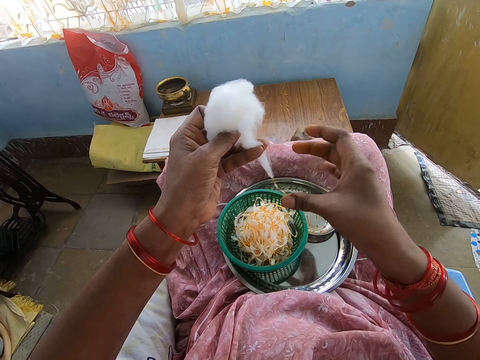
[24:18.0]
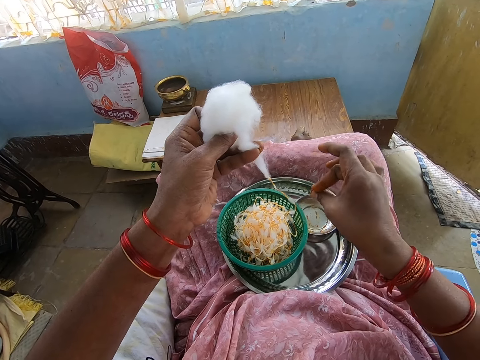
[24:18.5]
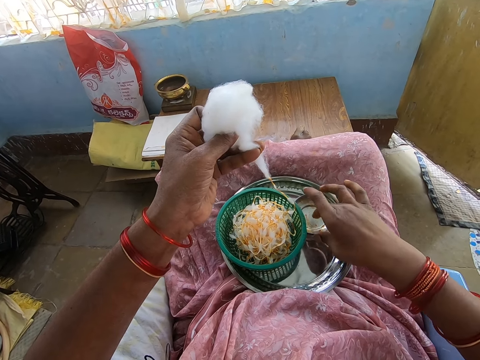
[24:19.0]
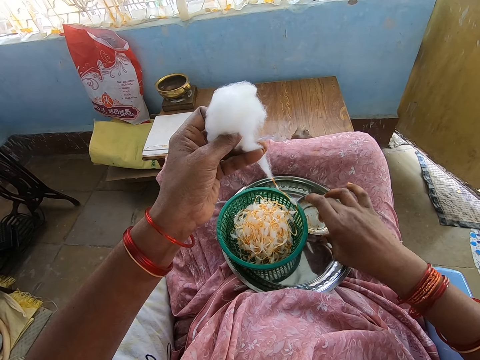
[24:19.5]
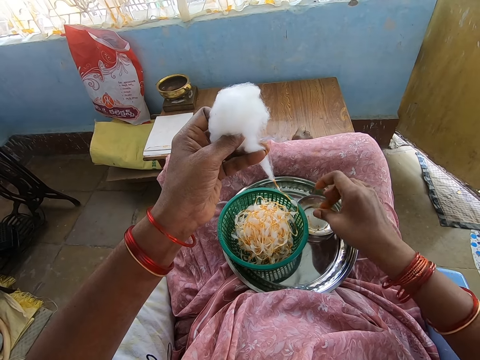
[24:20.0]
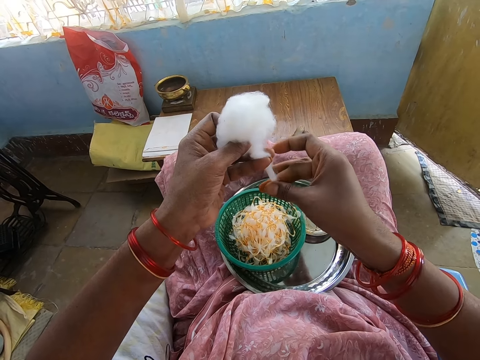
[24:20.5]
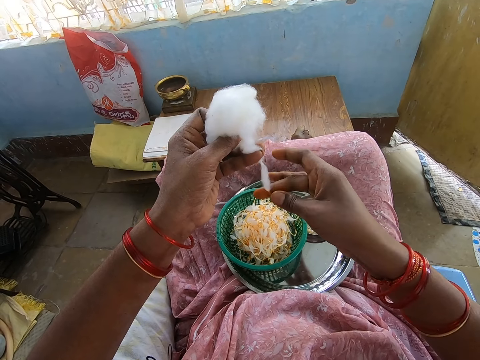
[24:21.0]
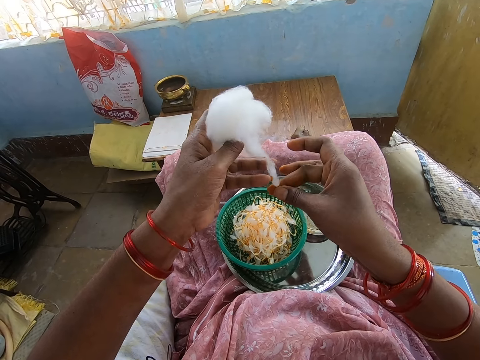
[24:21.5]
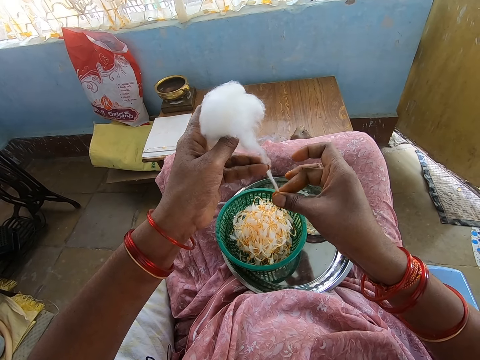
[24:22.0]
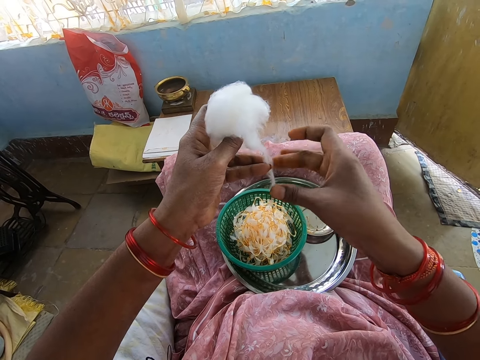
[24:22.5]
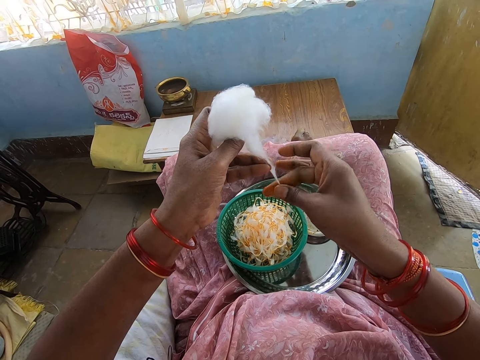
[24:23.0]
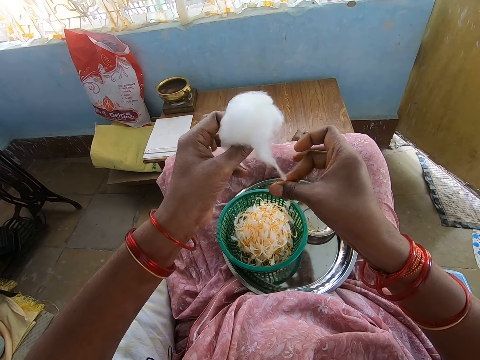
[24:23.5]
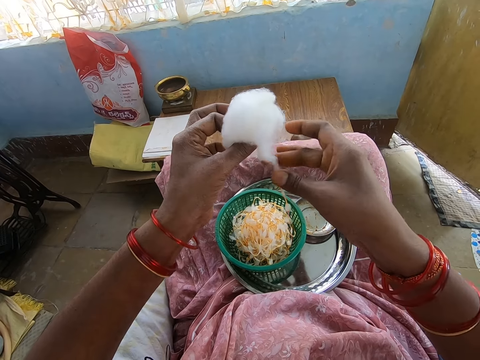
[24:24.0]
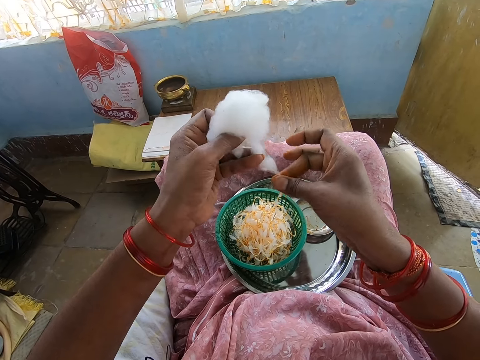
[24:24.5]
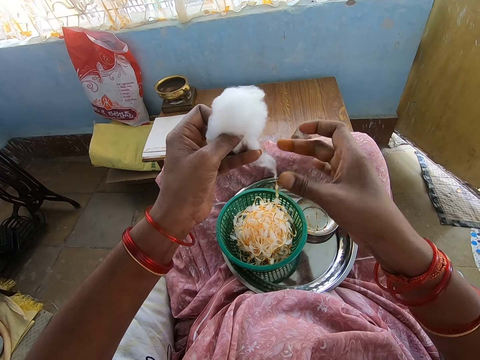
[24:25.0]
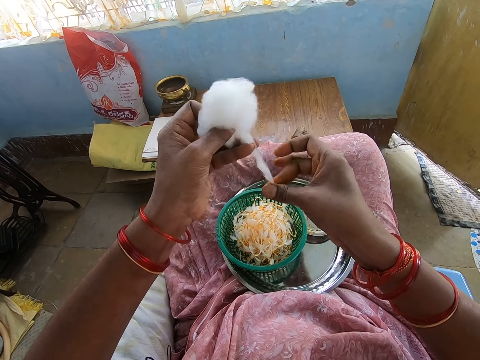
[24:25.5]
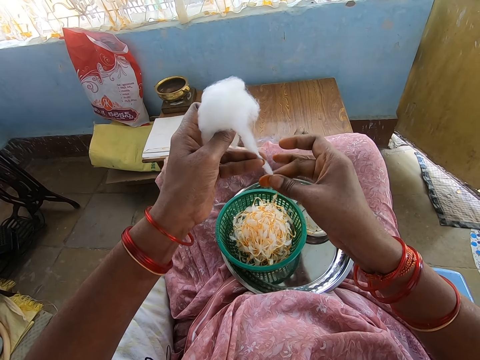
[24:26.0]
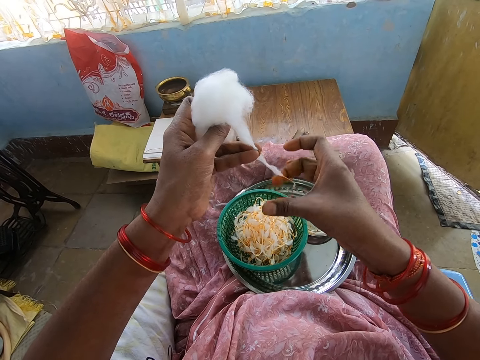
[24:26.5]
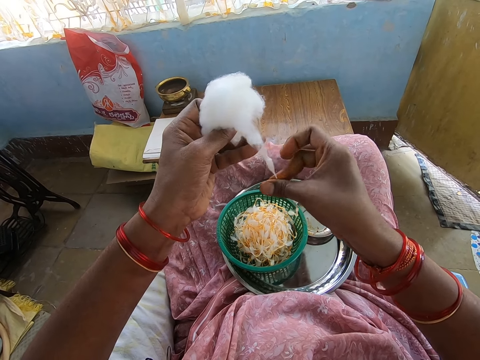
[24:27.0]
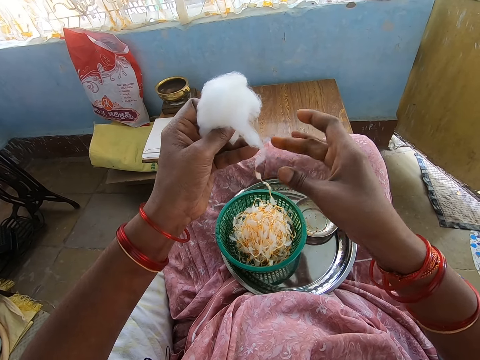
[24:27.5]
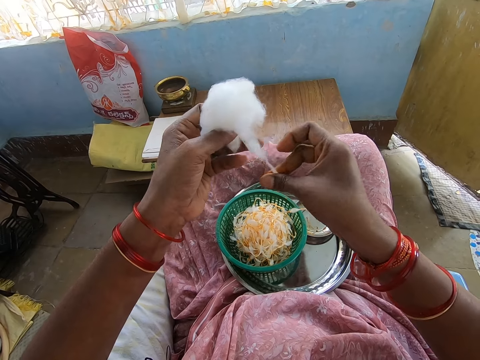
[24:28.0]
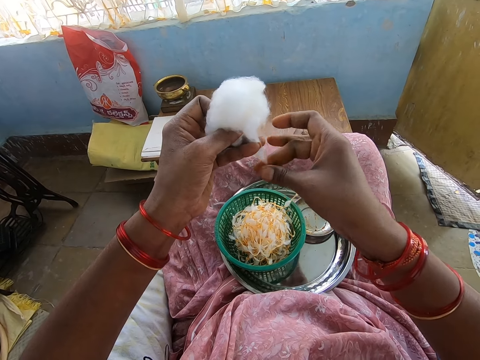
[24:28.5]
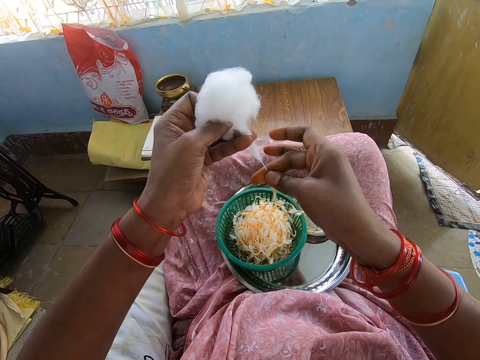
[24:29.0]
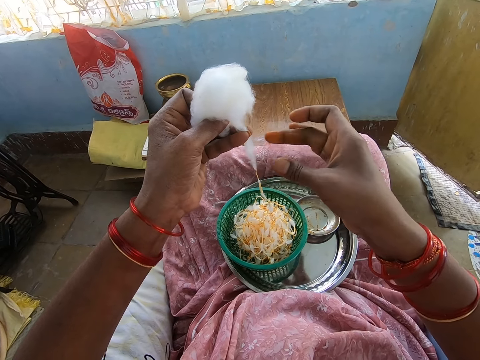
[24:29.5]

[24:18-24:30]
The camera wearer applies oil on her right hand from the bowl in the tray on her lap. She scoops paste from the plate. She rolls cotton with her right hand from the cotton ball in her left hand.

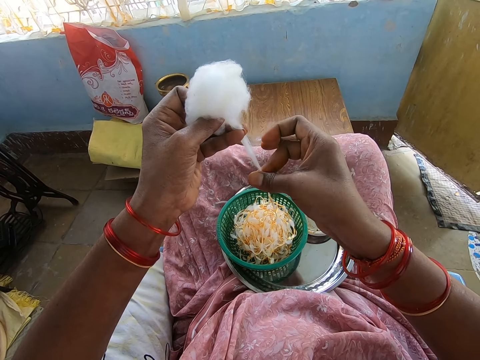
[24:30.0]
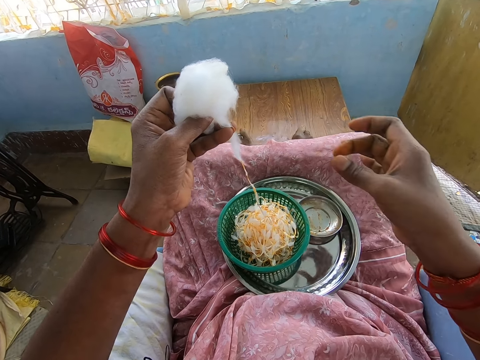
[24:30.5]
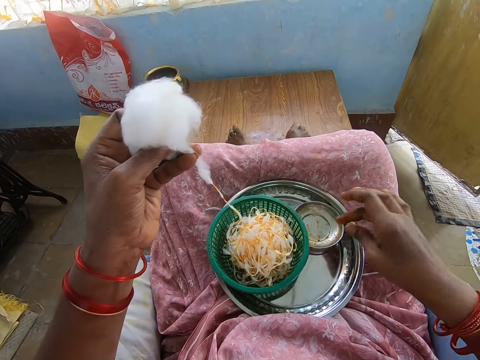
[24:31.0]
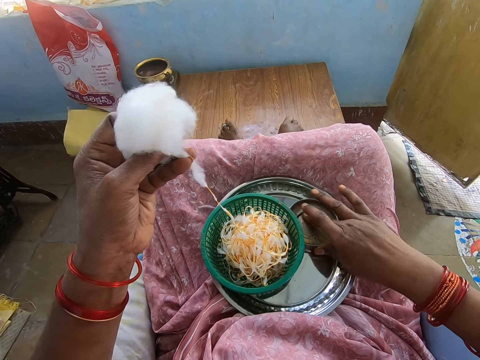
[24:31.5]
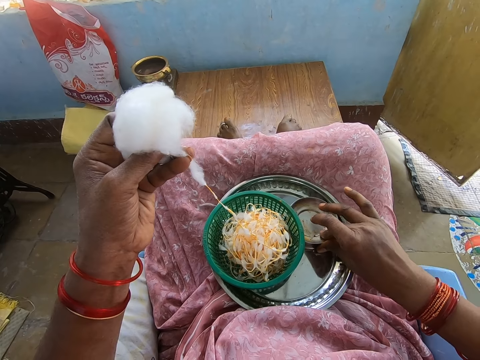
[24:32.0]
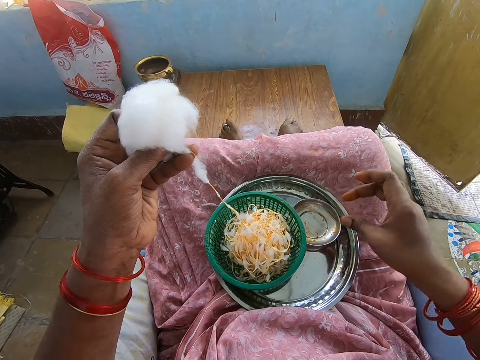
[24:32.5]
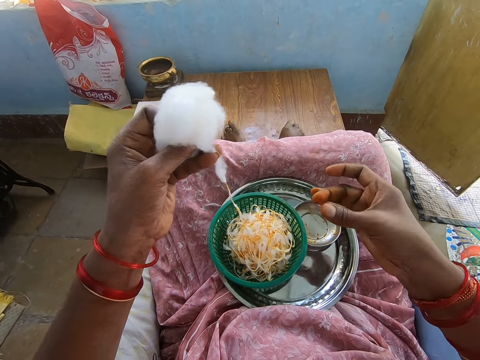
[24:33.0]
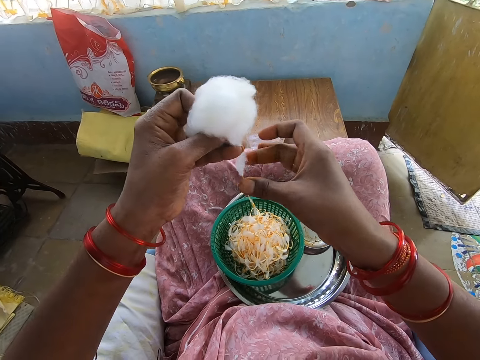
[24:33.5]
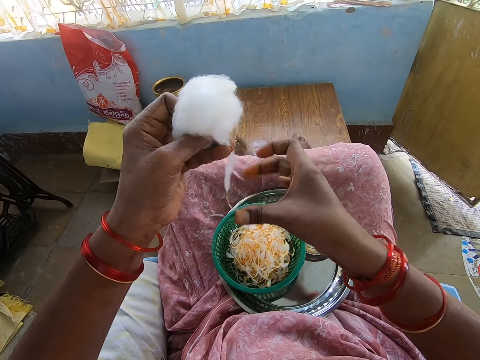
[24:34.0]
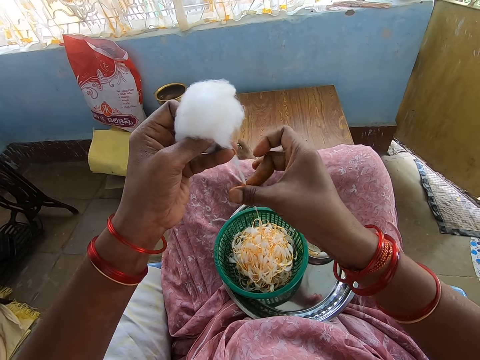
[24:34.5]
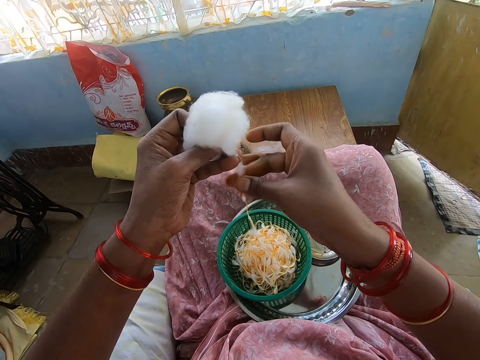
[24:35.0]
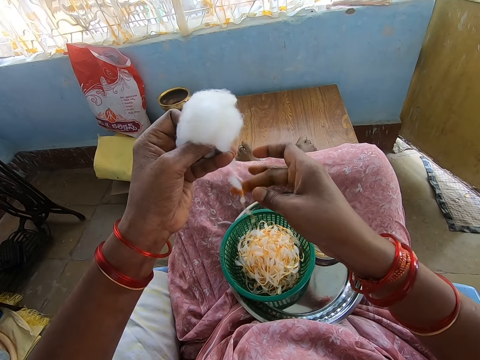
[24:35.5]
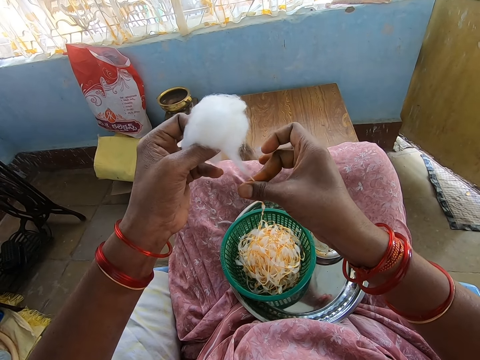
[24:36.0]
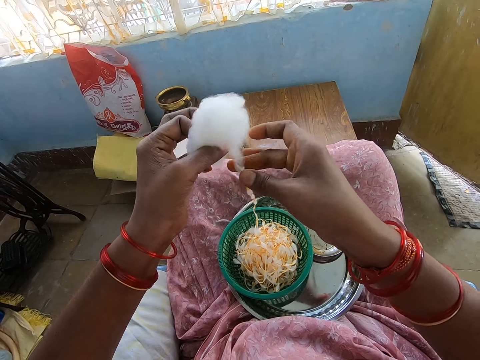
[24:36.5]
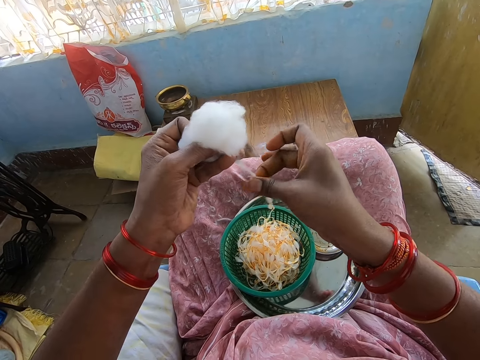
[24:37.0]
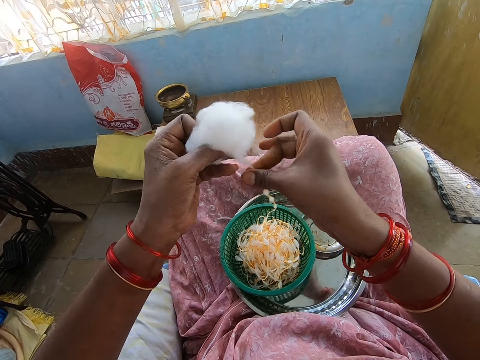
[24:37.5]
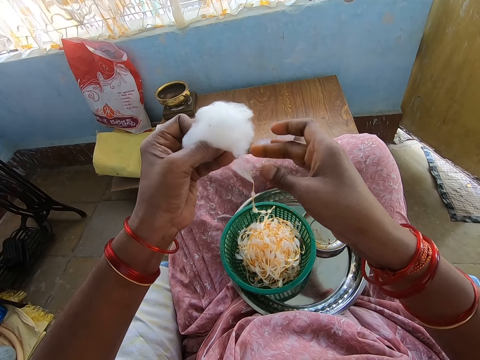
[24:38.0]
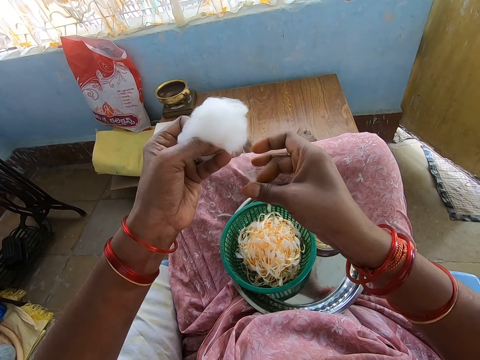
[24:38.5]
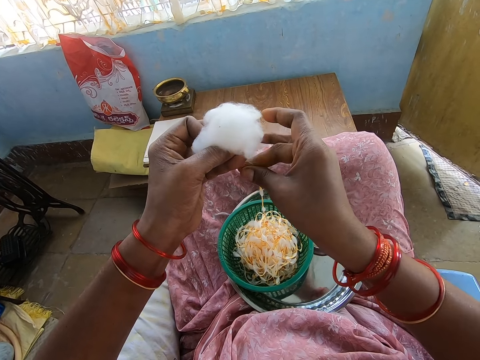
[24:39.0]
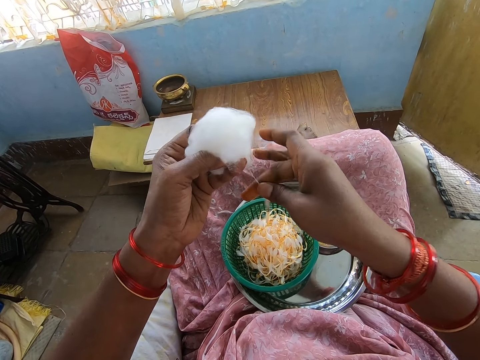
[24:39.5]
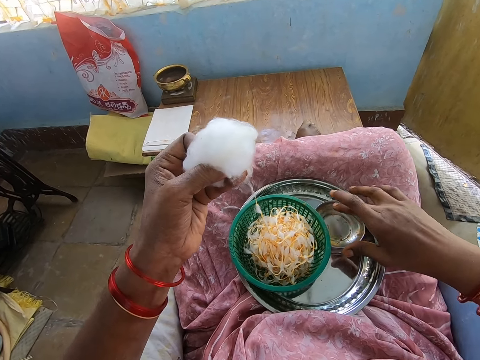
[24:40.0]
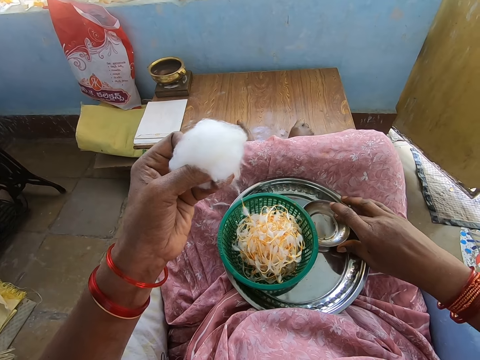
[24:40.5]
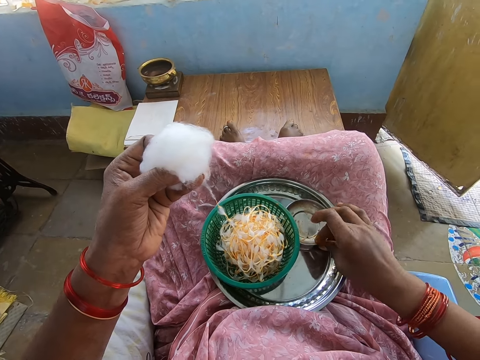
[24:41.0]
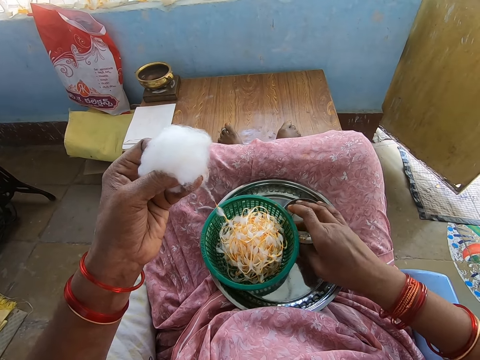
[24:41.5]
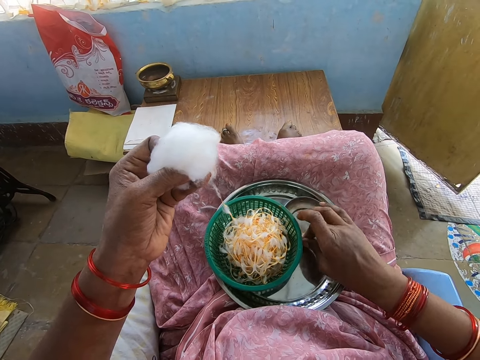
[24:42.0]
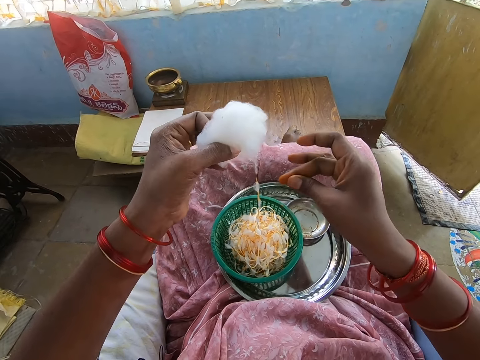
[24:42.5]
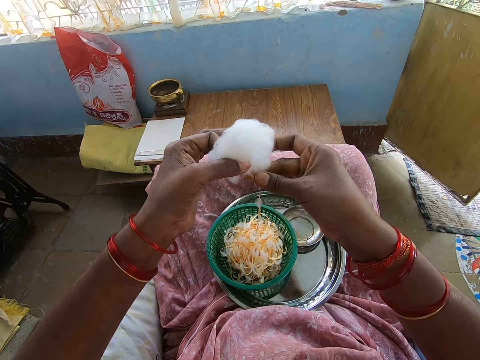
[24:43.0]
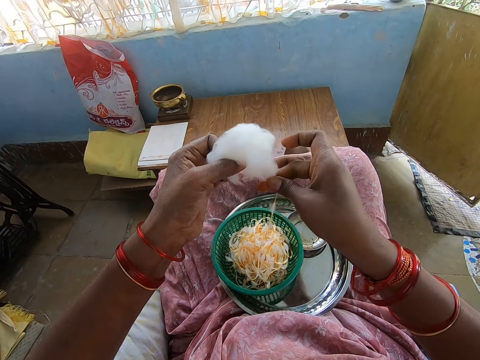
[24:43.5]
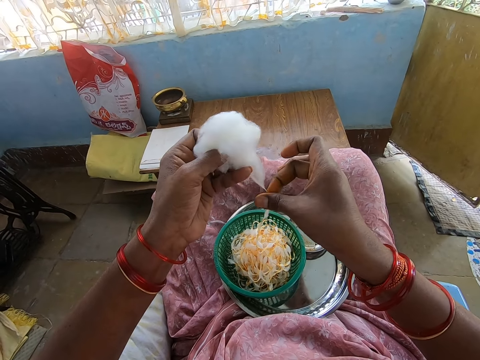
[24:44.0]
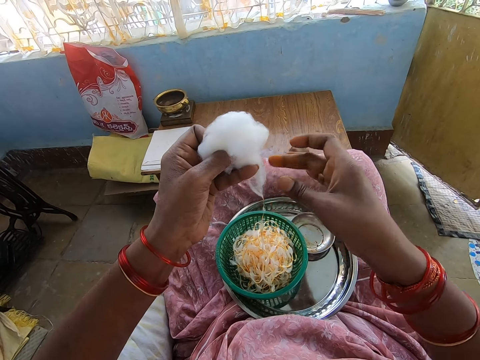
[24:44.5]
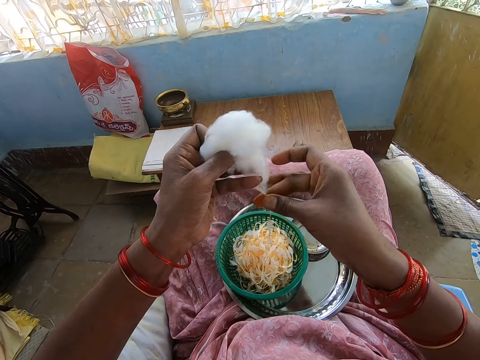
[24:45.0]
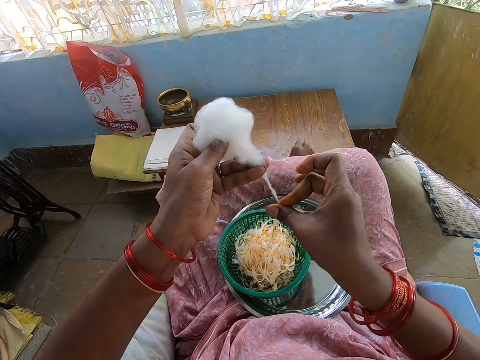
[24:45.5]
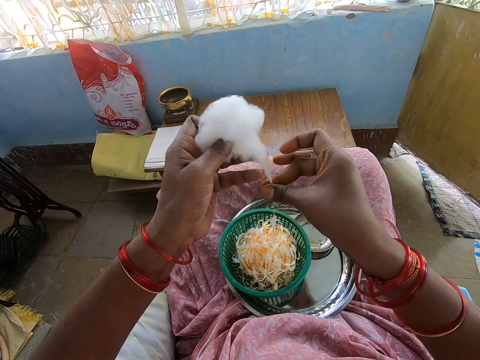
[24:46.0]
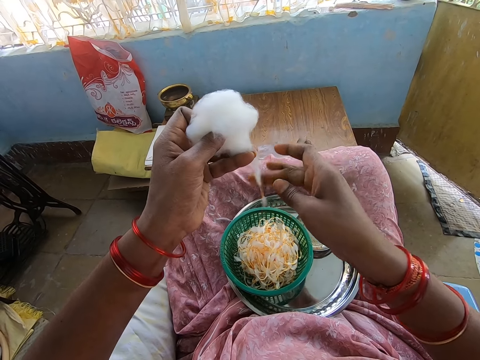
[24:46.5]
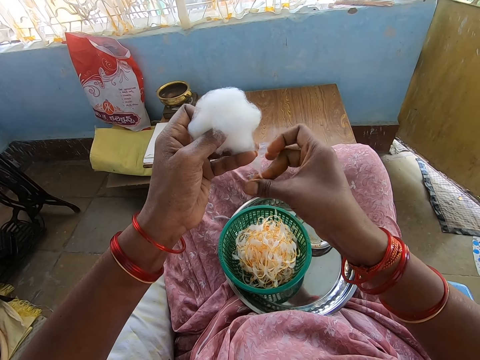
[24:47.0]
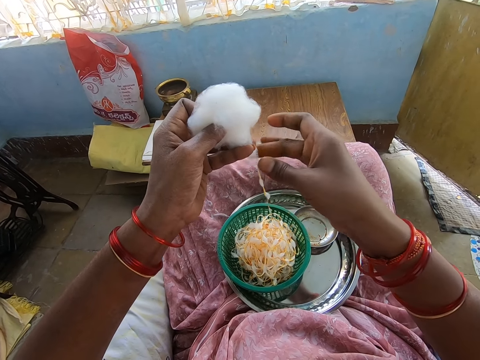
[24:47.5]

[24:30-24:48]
The camera wearer applies oil on her right hand from the bowl in the tray on her lap. She scoops paste from the plate. She rolls cotton with her right hand from the cotton ball in her left hand. She scoops the paste from the plate. She applies the oil on her right hand from the bowl in the tray on her lap. She rolls the cotton with her right hand from the cotton ball in her left hand.
